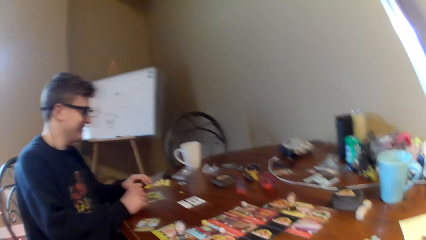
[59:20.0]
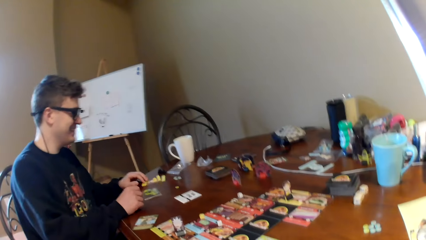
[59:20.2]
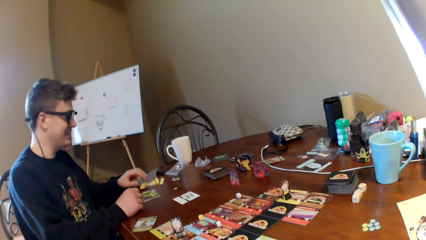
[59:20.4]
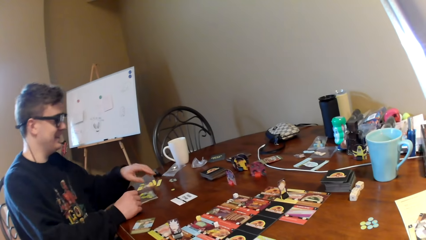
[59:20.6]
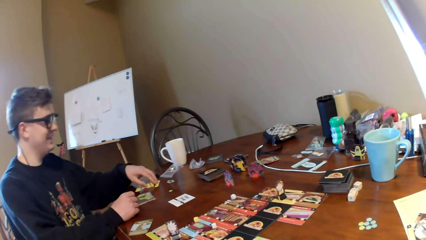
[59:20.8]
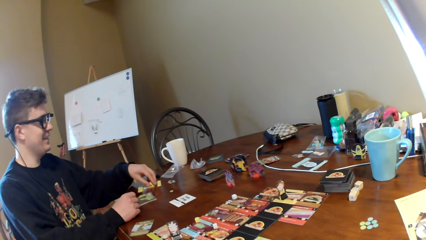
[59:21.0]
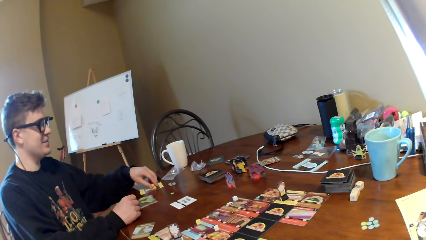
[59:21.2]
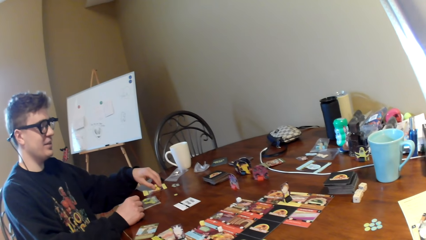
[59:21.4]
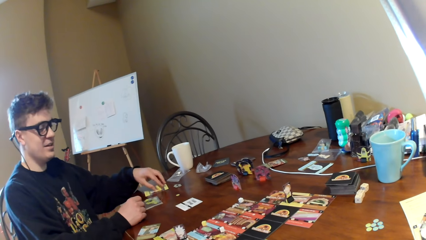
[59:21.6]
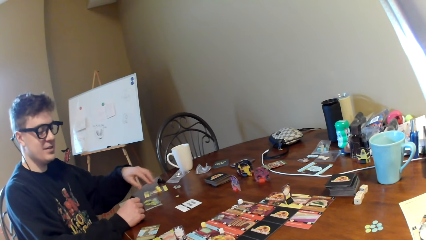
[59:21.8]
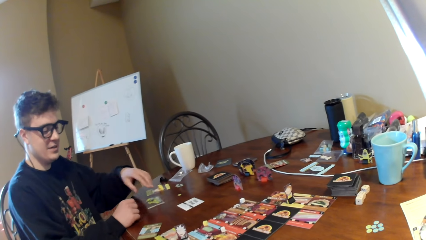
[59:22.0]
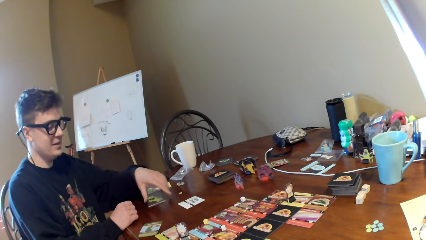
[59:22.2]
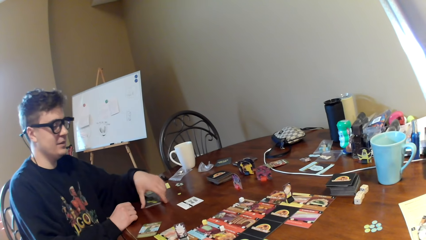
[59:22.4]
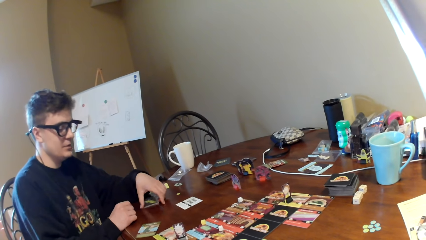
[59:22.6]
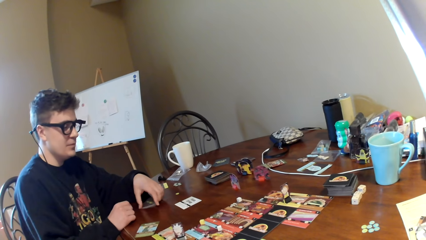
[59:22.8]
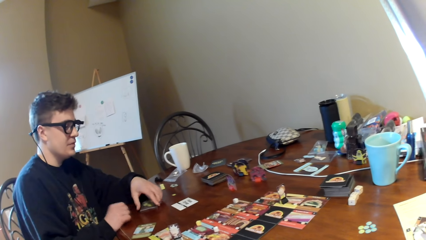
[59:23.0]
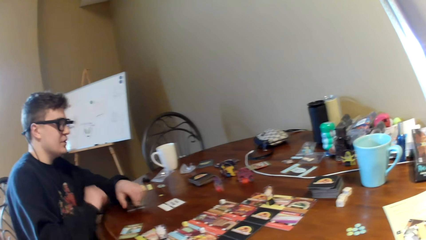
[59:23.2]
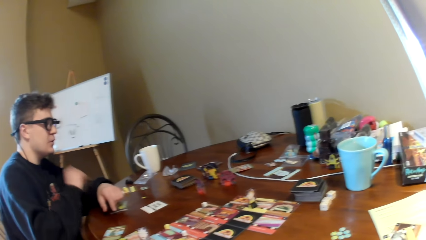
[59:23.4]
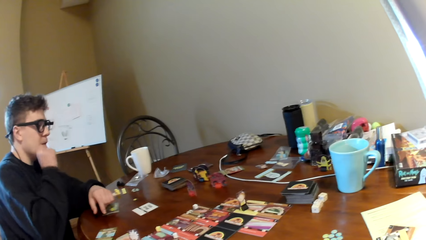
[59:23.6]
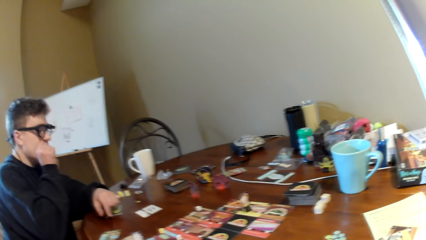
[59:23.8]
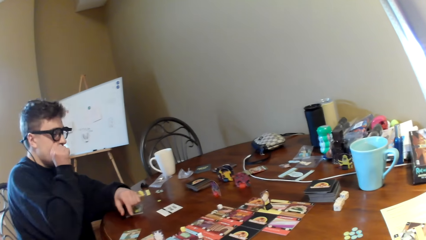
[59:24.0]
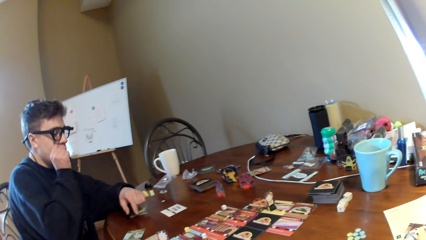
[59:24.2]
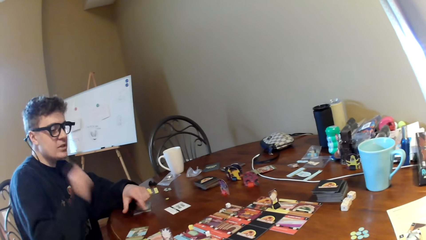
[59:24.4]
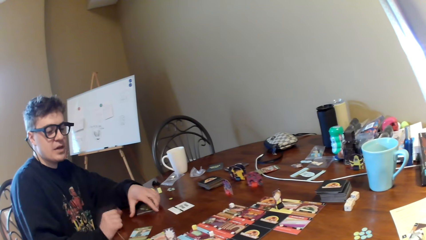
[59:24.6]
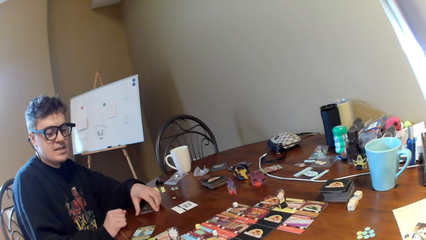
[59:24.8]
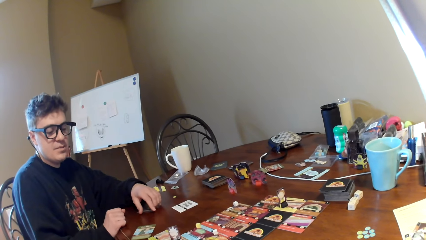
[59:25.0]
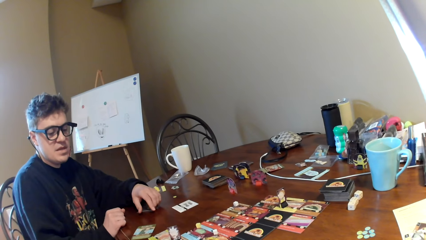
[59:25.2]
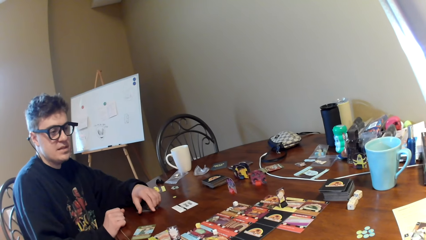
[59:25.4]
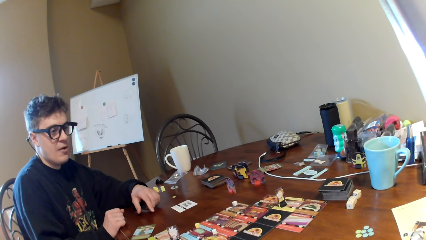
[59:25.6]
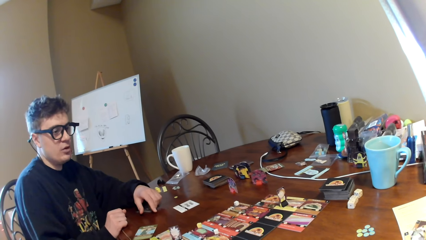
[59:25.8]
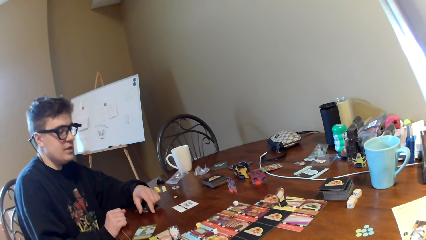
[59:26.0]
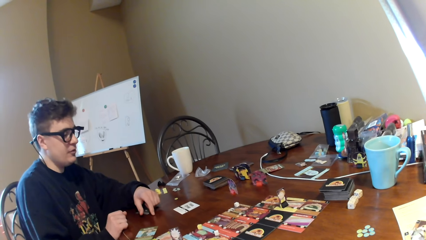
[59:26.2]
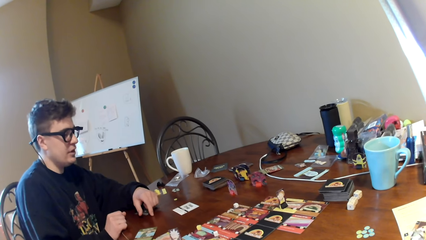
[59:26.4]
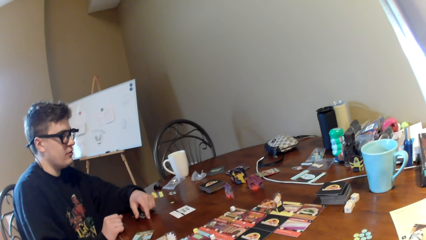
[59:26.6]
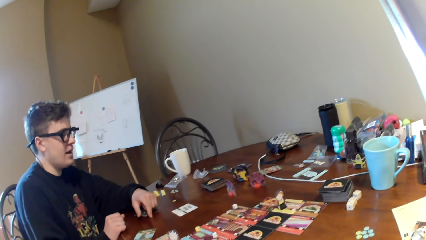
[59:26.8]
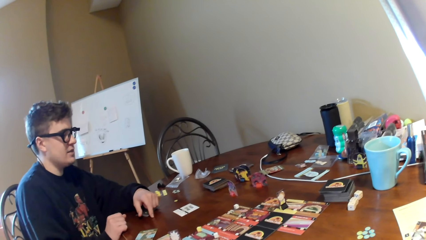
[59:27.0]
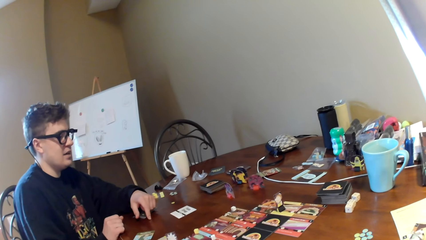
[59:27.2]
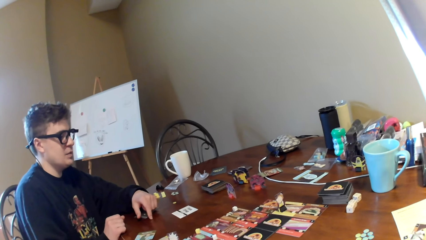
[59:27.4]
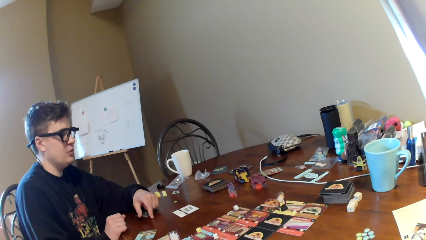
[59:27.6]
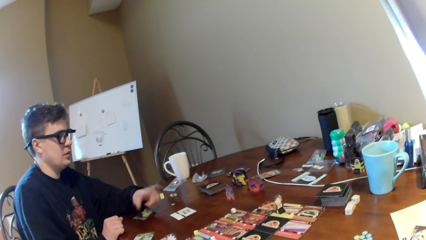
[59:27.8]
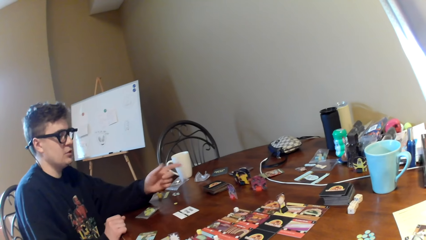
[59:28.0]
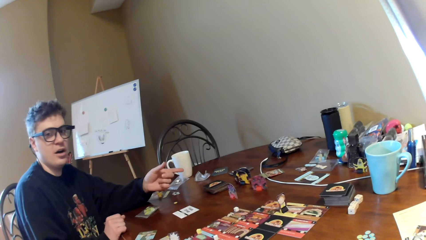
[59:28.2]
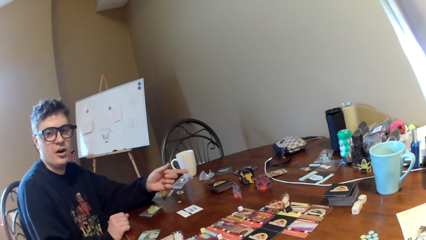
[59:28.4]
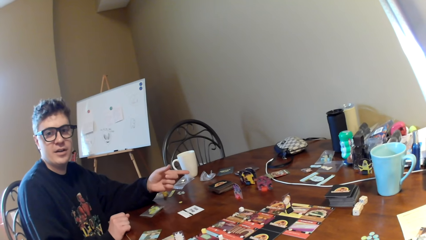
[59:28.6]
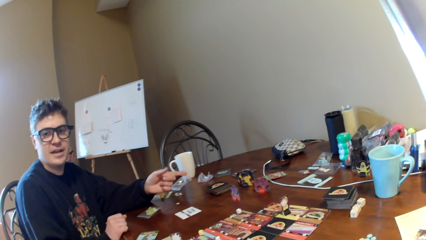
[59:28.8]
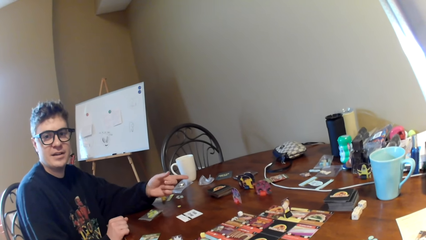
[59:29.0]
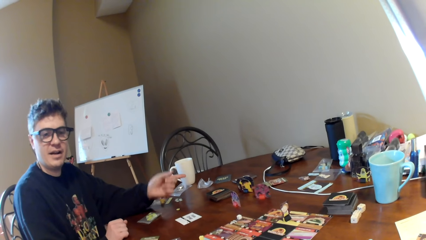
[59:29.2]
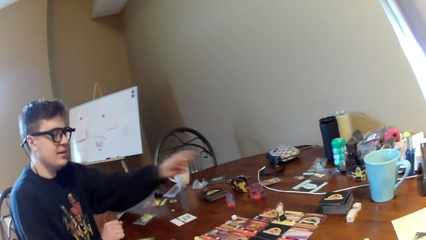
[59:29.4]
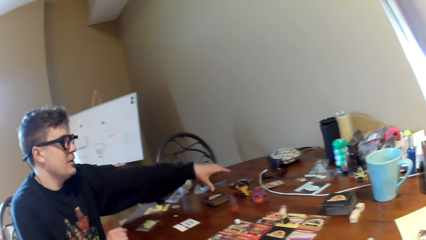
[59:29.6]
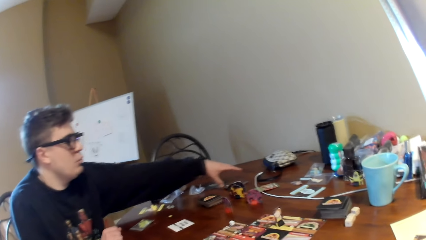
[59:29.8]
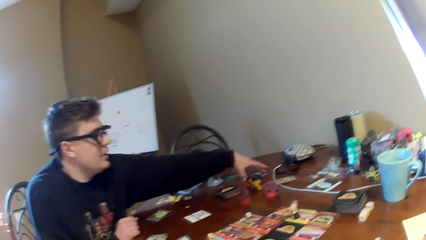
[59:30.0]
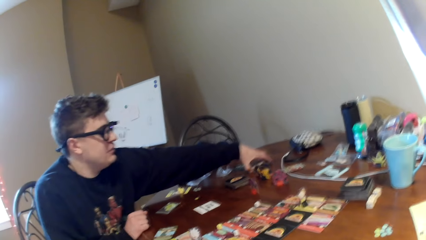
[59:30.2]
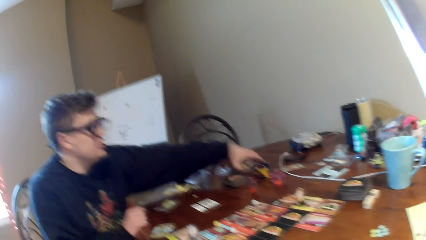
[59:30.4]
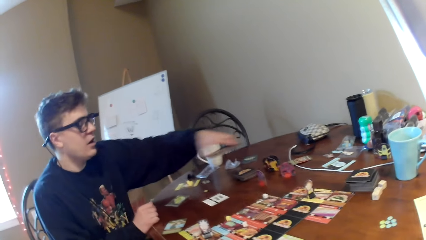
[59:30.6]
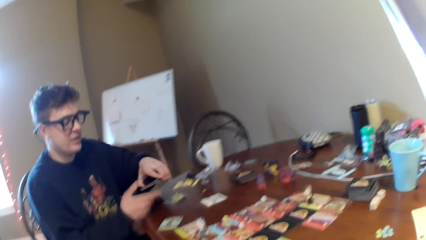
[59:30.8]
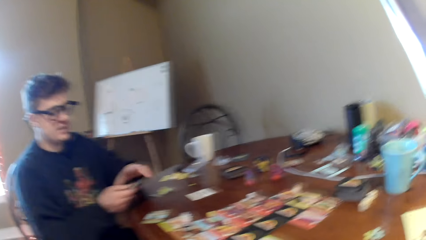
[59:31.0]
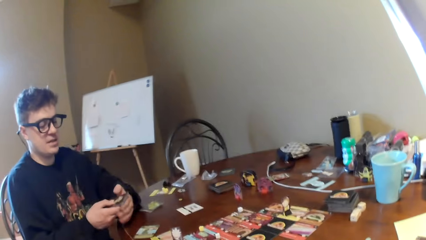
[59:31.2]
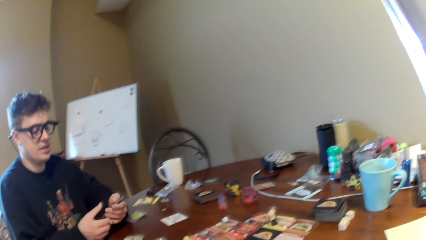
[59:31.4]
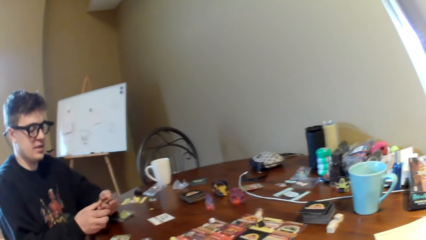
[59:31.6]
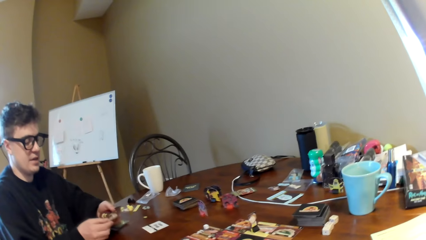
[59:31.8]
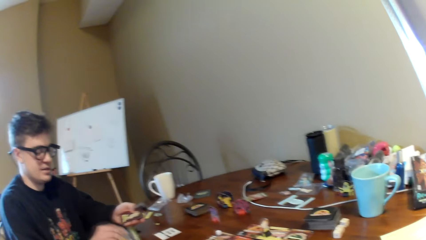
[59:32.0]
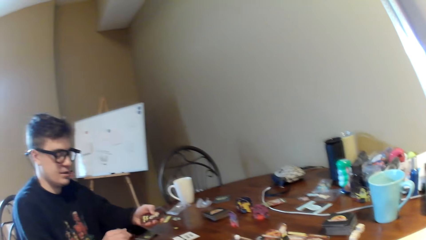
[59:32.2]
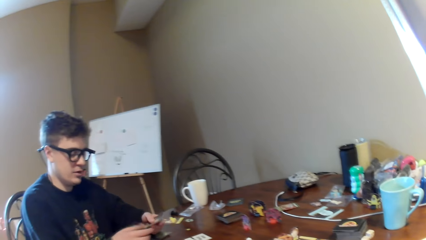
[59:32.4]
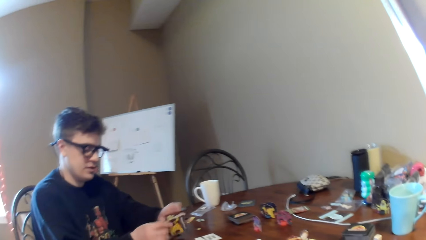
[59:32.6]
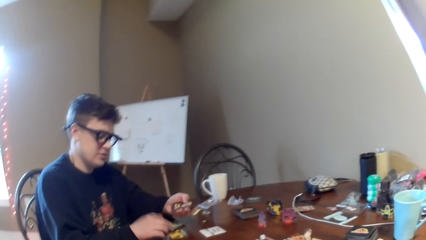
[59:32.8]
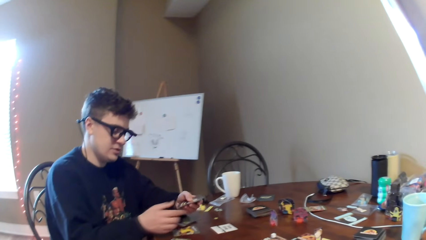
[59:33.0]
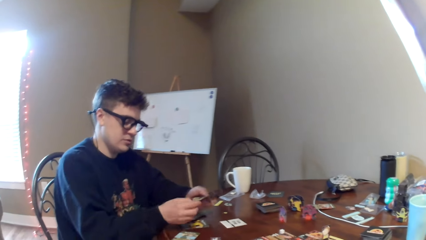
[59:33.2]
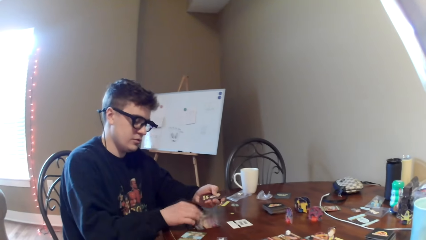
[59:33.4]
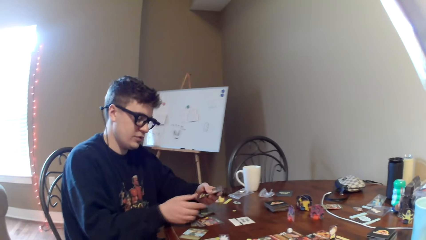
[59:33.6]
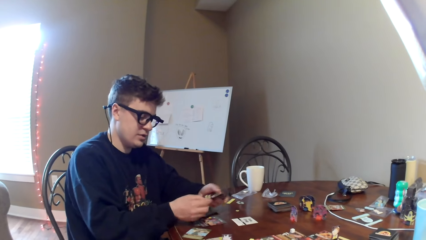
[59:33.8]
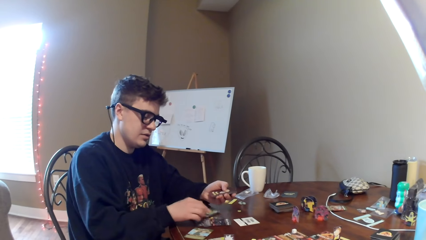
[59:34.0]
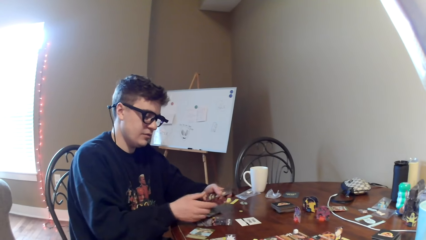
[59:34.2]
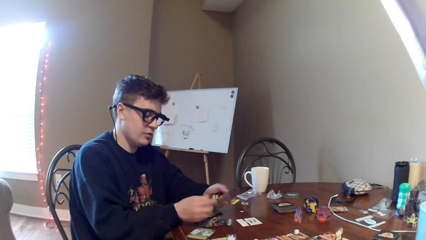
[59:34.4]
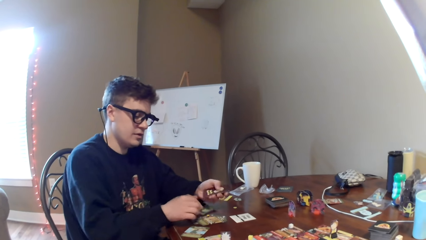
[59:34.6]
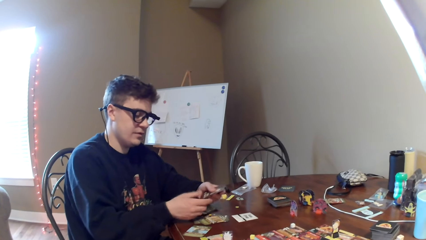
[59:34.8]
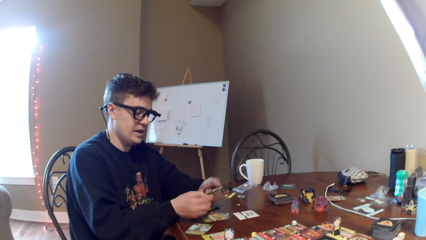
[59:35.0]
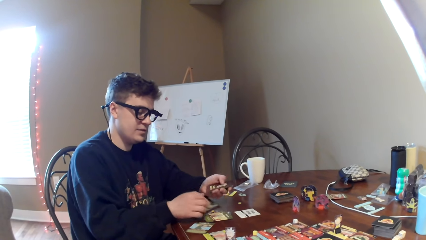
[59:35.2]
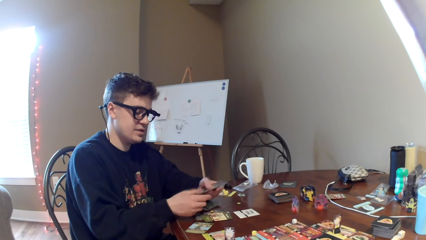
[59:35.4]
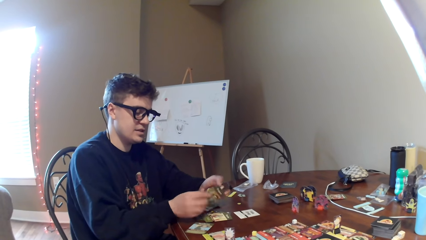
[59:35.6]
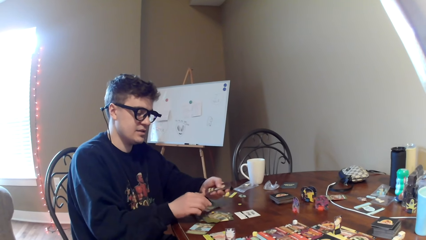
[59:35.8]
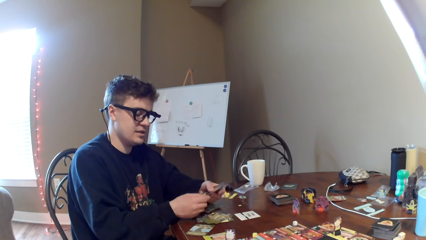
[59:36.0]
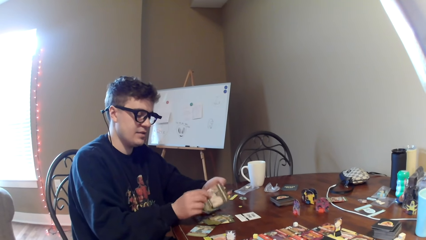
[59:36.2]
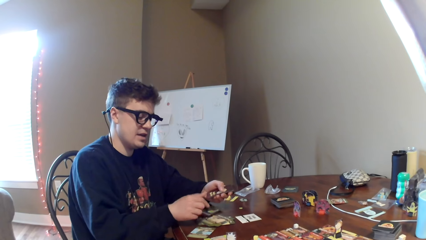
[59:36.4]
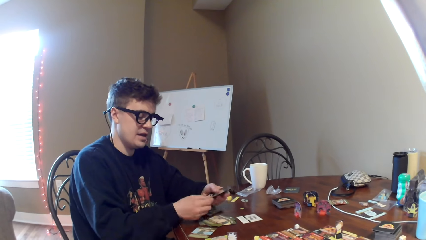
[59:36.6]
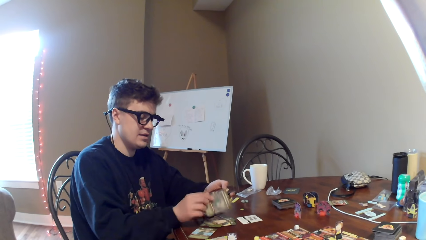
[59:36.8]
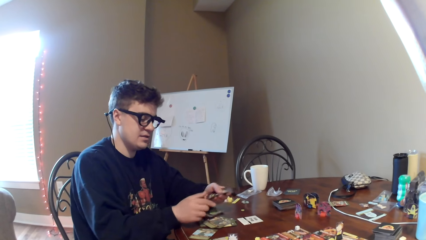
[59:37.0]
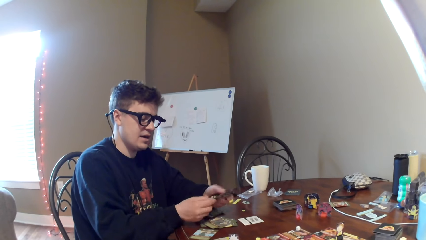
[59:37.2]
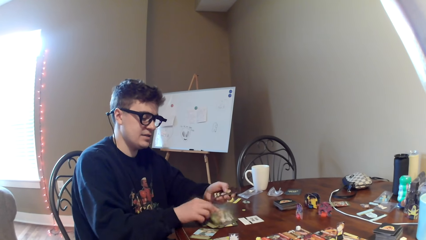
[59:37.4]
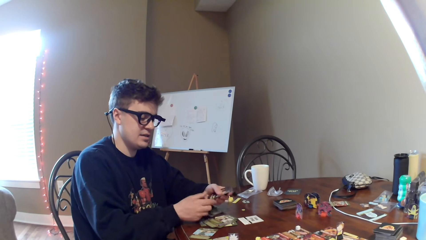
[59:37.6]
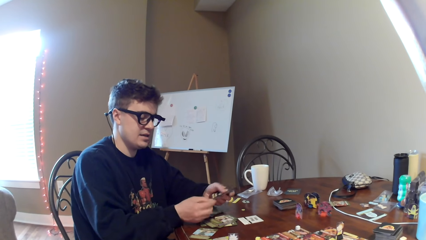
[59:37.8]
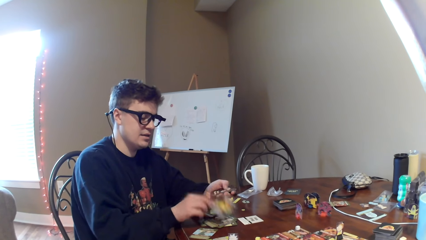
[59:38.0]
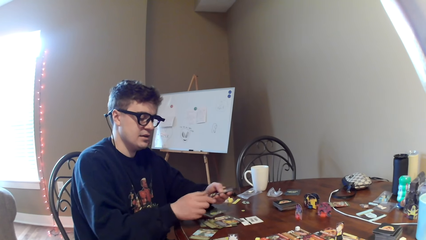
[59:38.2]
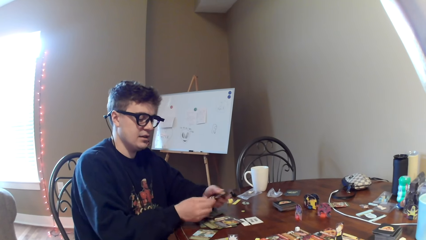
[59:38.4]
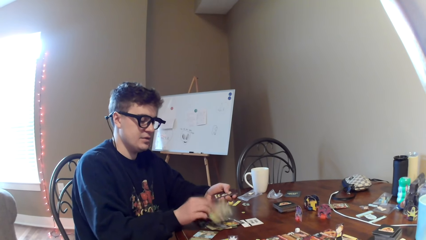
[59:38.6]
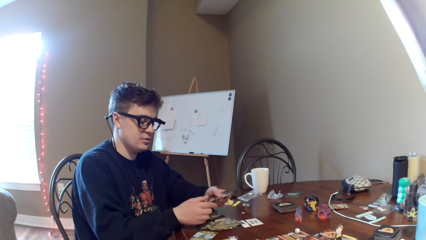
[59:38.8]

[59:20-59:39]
A man moves the cards. The camera wearer looks at the cards on the table. The man converses with the camera wearer. The man touches the face, points at the cards, picks up a pack of cards, counts the cards and puts the cards on the table.
